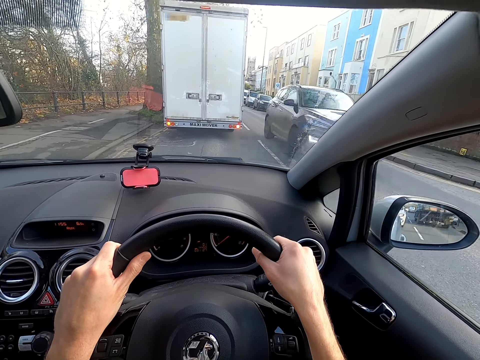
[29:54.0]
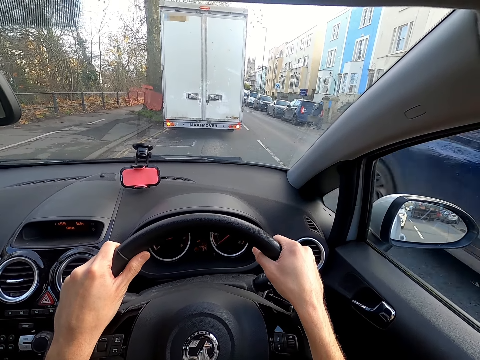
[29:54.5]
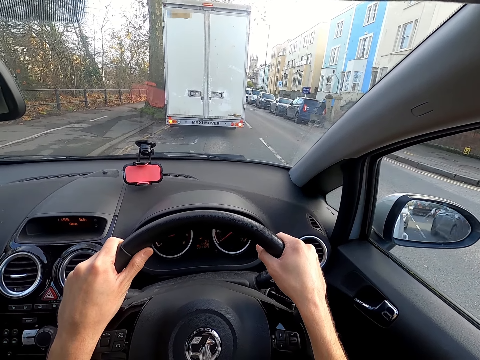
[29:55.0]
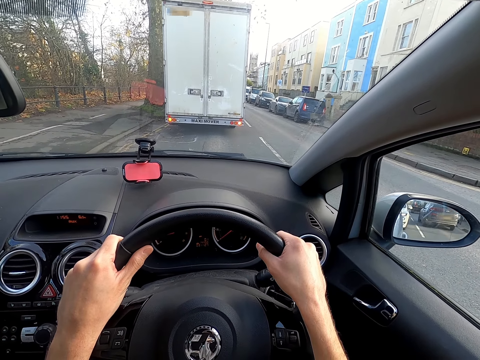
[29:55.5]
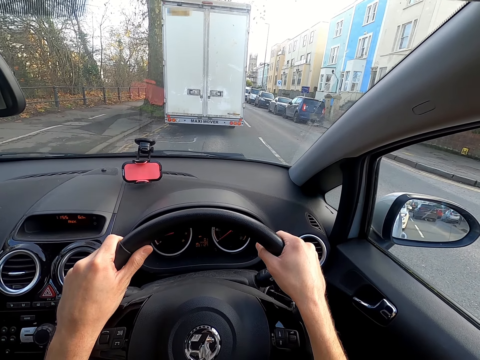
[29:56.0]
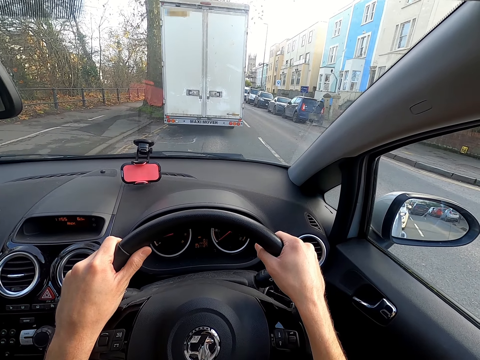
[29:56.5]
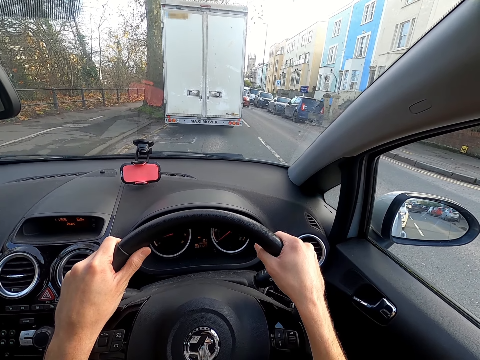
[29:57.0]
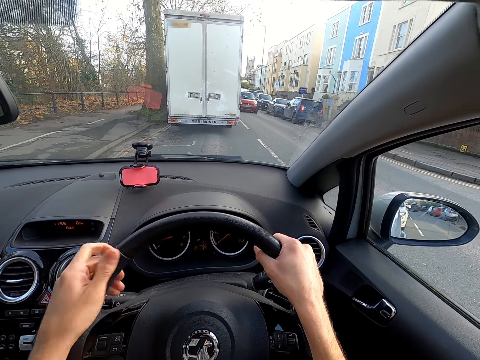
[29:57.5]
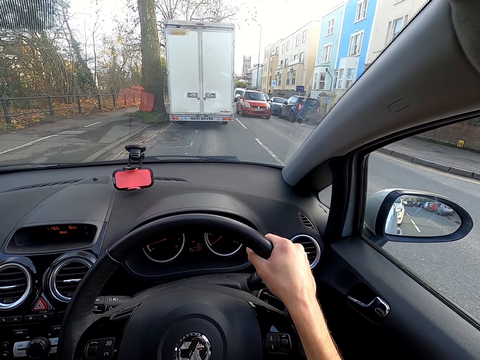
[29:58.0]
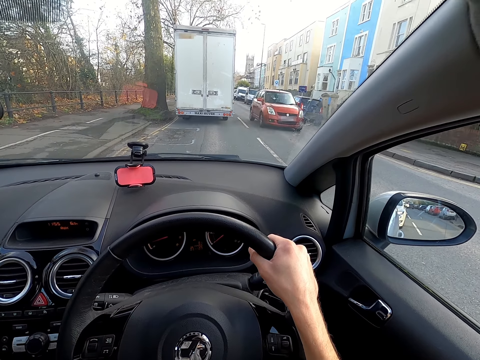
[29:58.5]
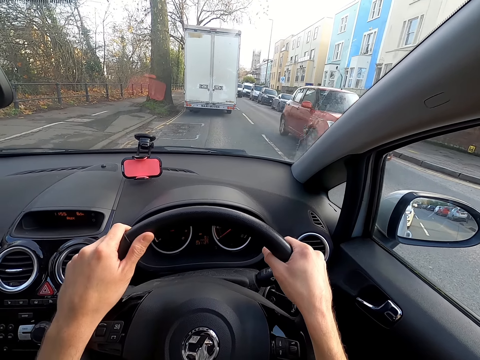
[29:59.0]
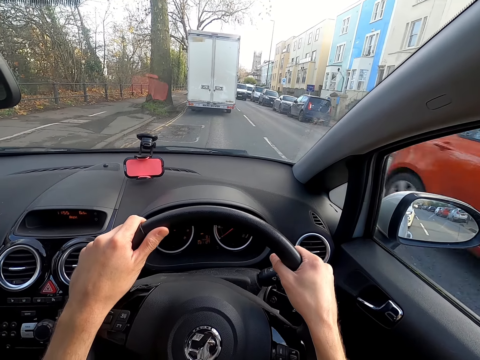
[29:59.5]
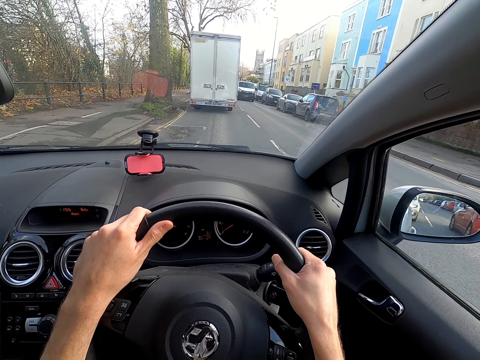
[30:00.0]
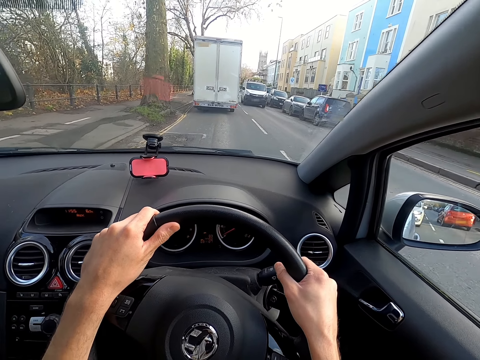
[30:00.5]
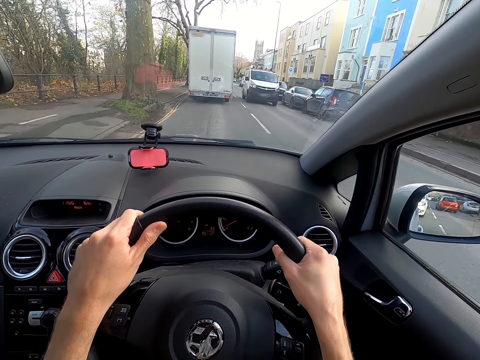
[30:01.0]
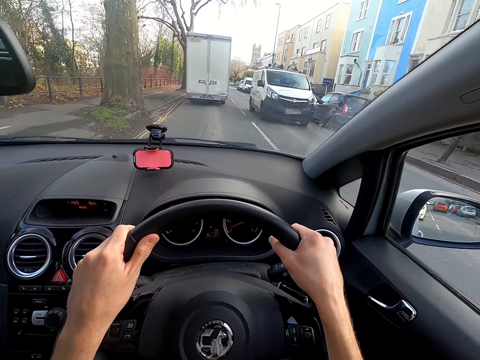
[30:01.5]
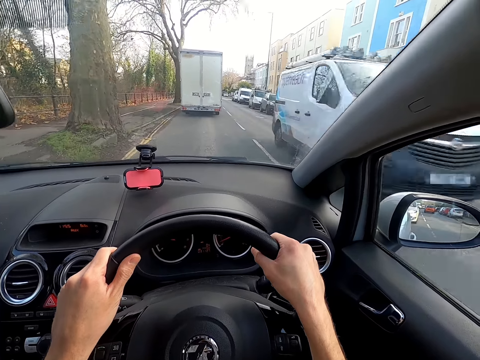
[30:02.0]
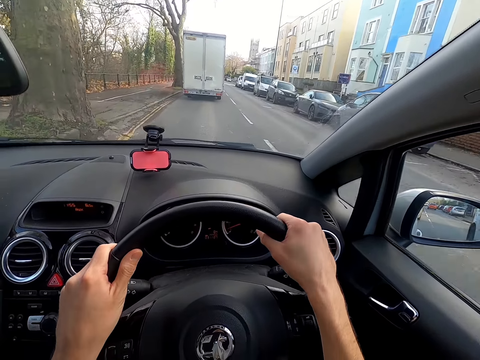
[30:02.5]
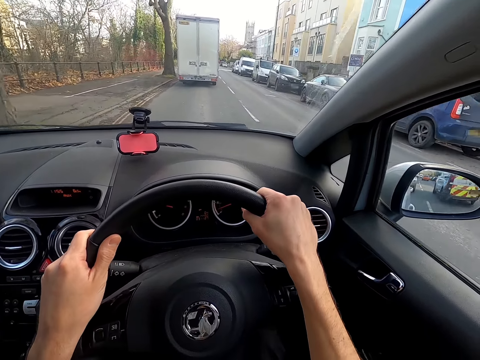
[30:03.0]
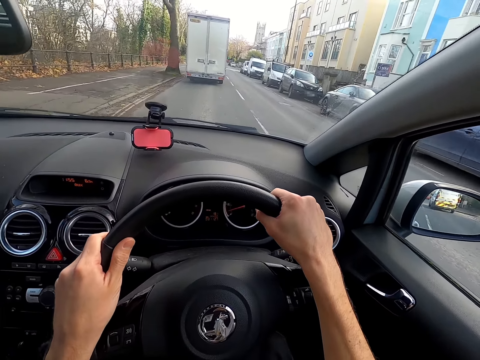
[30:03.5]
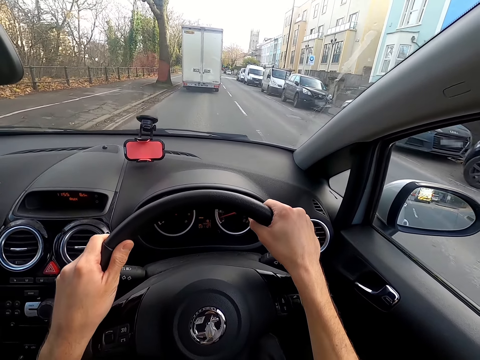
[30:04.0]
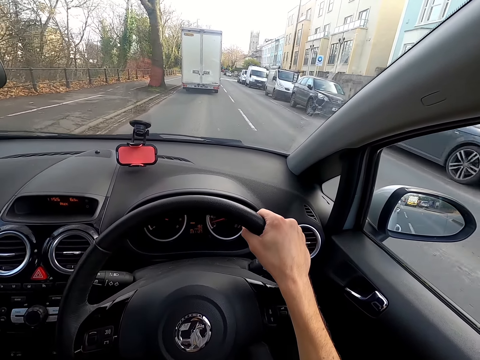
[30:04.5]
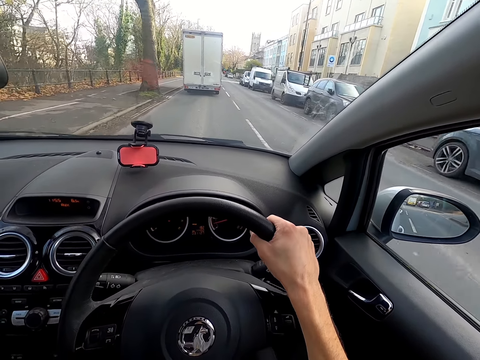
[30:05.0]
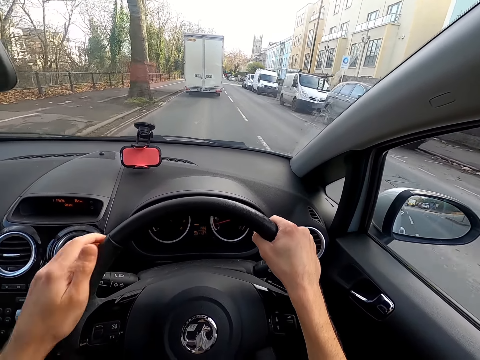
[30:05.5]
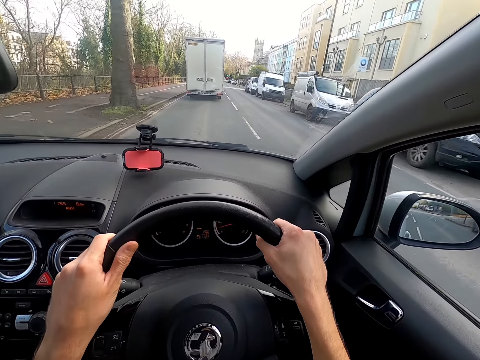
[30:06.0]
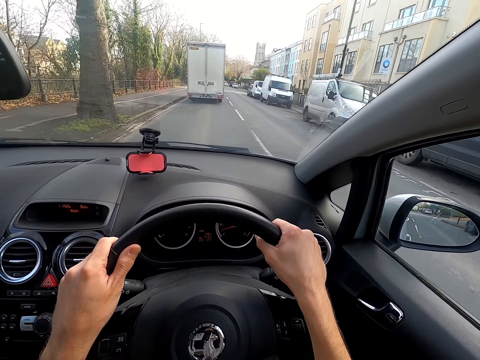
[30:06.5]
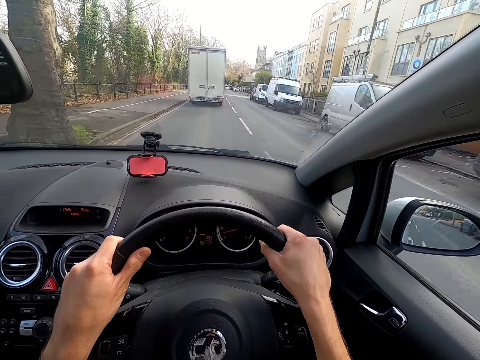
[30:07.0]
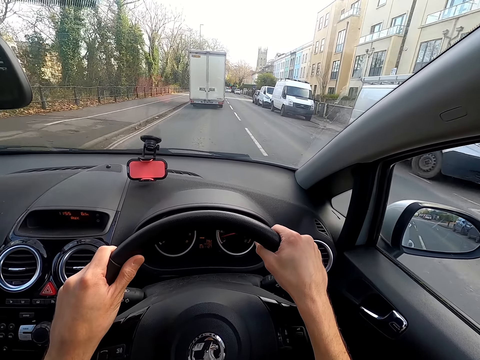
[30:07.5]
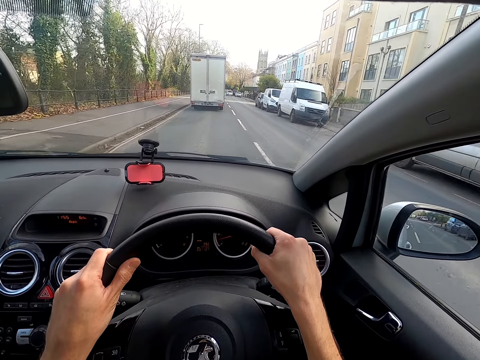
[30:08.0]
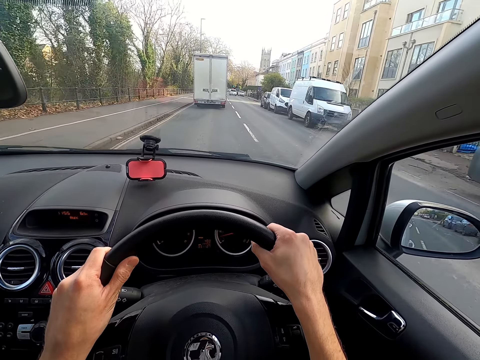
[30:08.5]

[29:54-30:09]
A blue car drives past the camera wearer. The camera wearer stops the car at an intersection. A red car drives past the camera wearer. The camera wearer drives the car at the intersection with both hands. They drive past a white van.

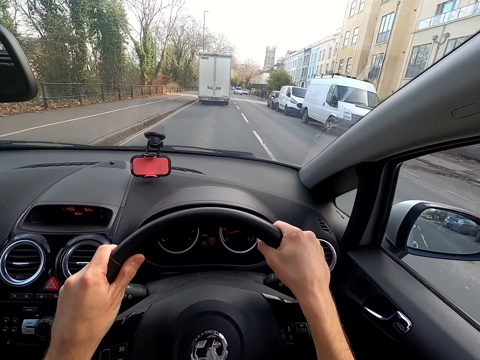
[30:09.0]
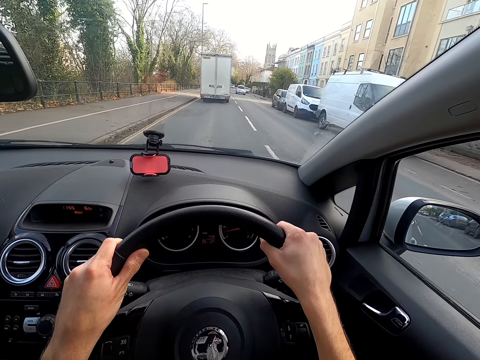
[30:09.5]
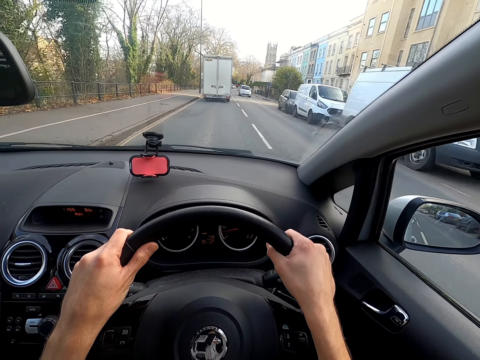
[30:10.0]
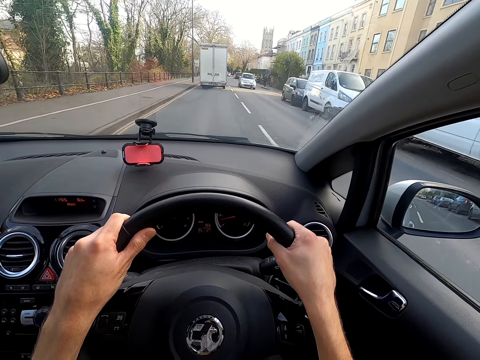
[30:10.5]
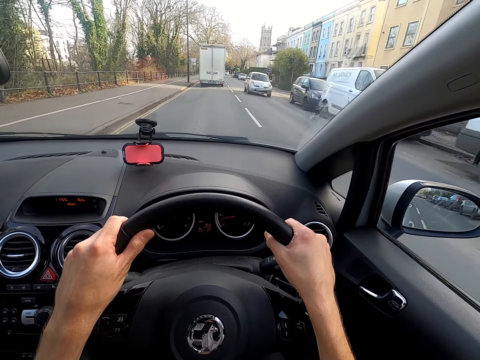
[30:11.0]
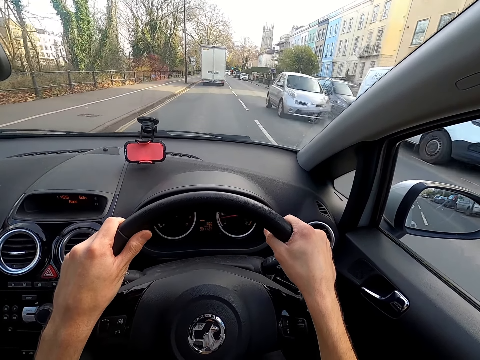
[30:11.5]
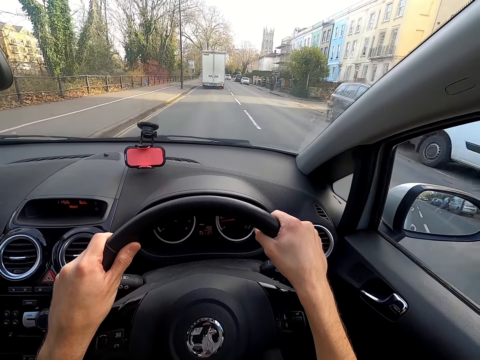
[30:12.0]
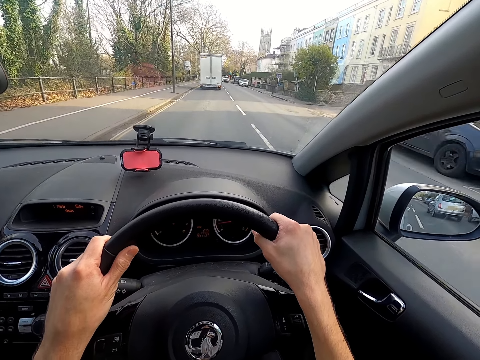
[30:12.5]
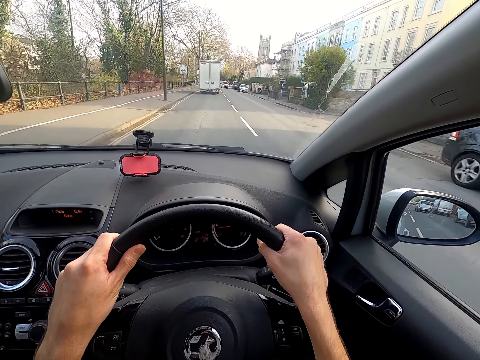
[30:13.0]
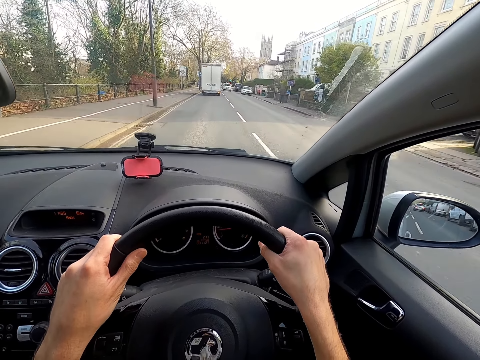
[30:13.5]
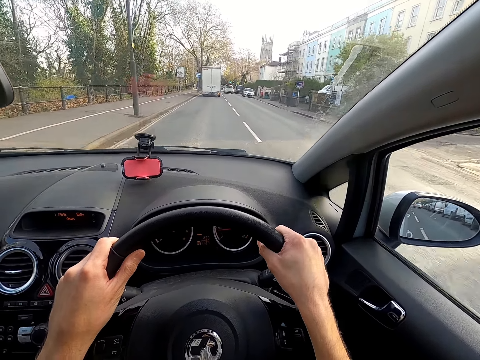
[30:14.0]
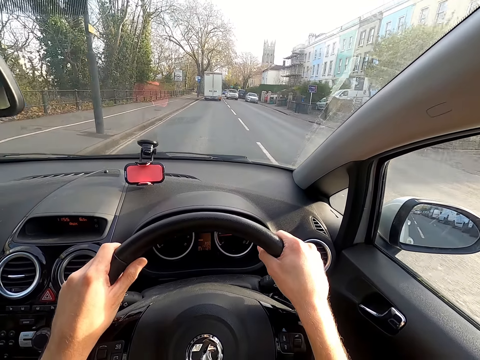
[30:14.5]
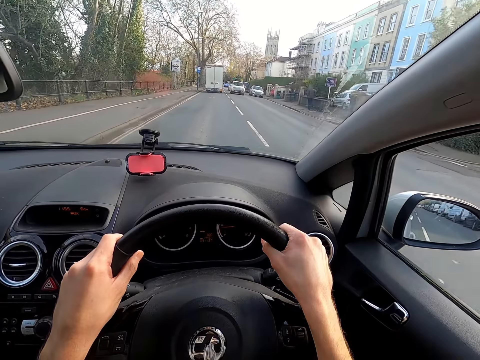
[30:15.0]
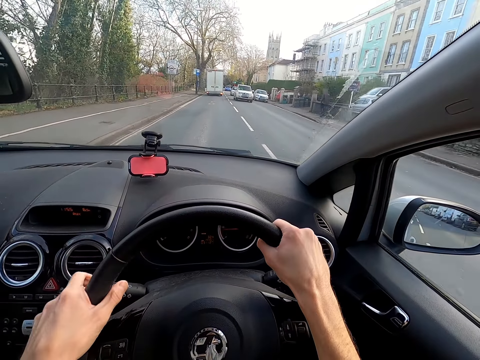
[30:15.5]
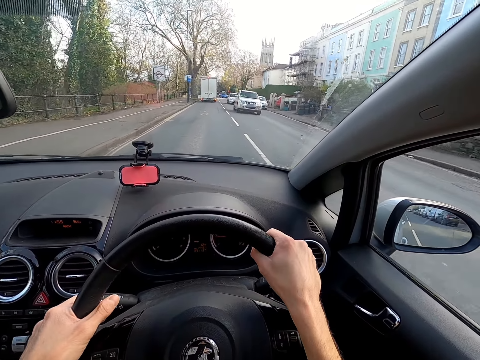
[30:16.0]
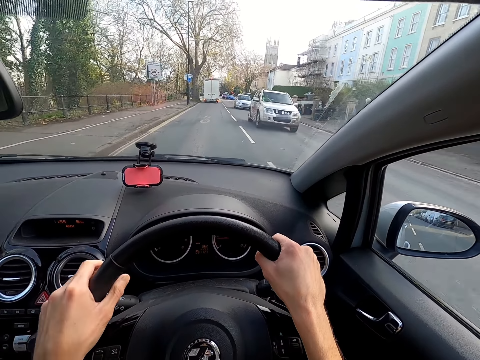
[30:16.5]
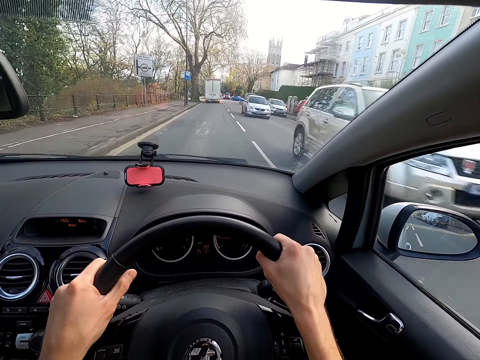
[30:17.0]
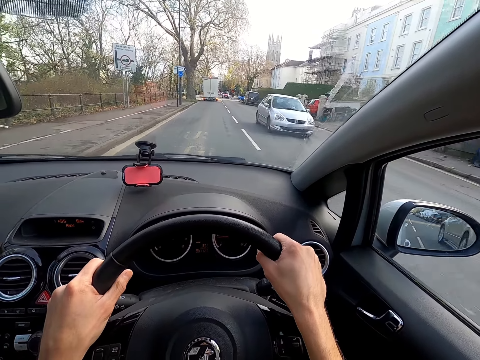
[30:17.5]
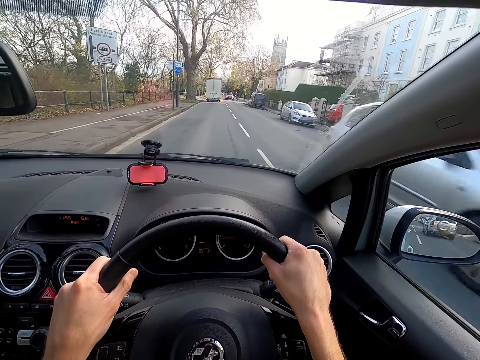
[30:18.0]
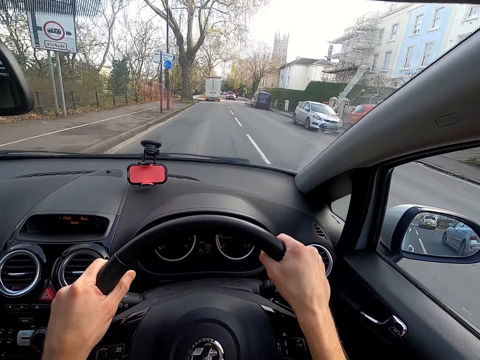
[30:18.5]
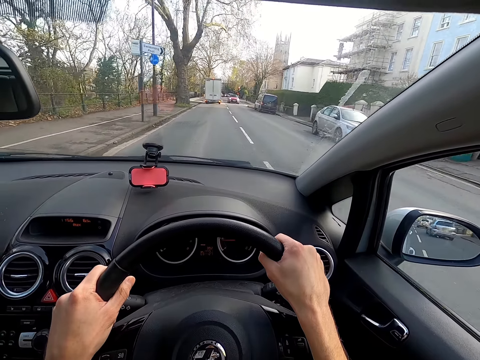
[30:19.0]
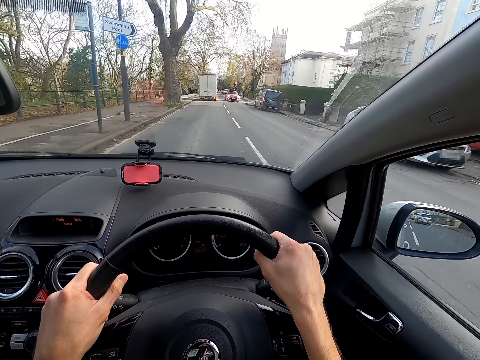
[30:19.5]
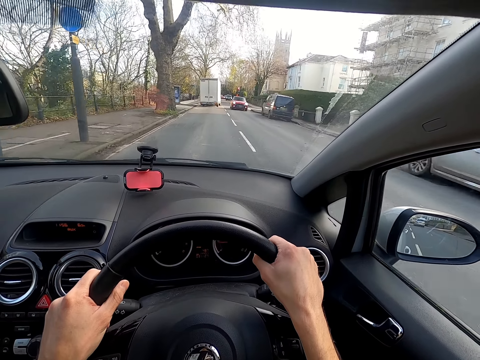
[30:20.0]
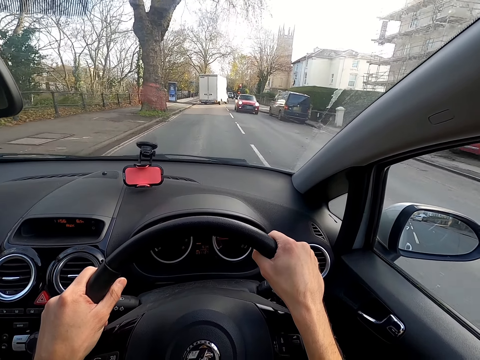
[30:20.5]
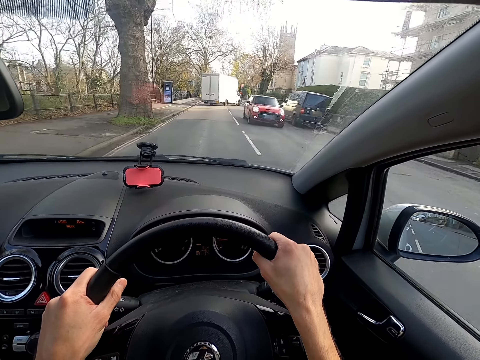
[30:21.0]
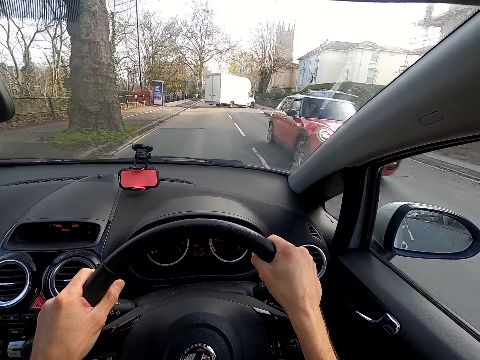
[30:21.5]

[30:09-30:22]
The camera wearer drives past a white car. She taps the indicator stalk with her left hand. She drives past a yellow car. She drives past a white car. She drives past a red car.
